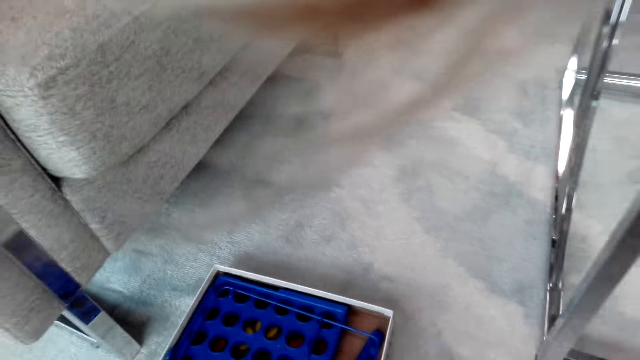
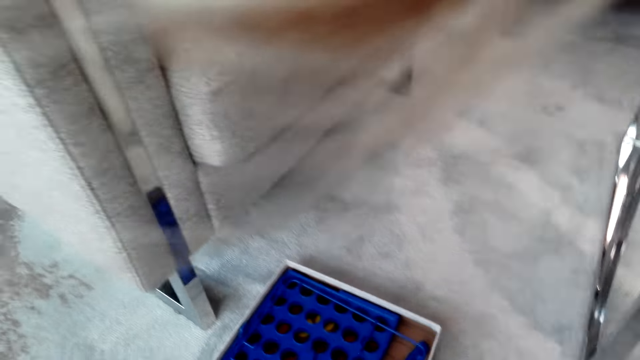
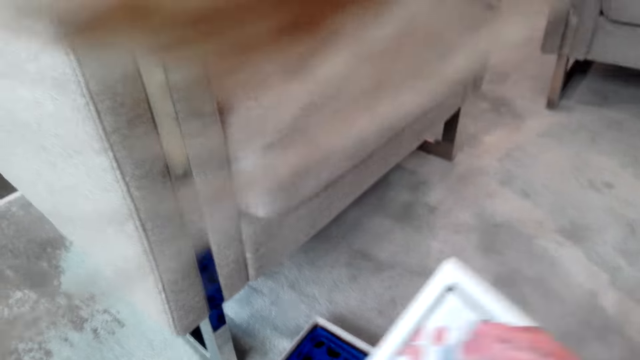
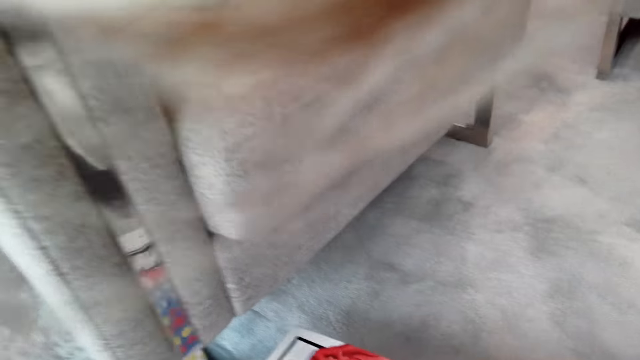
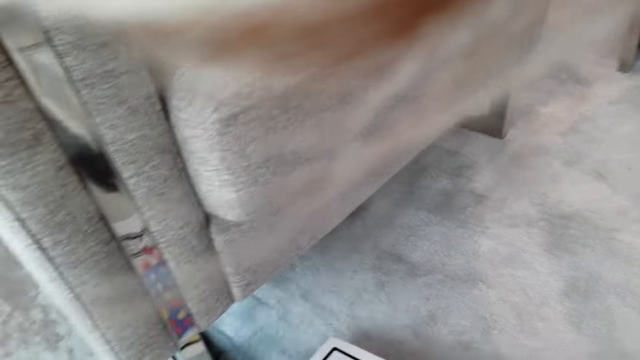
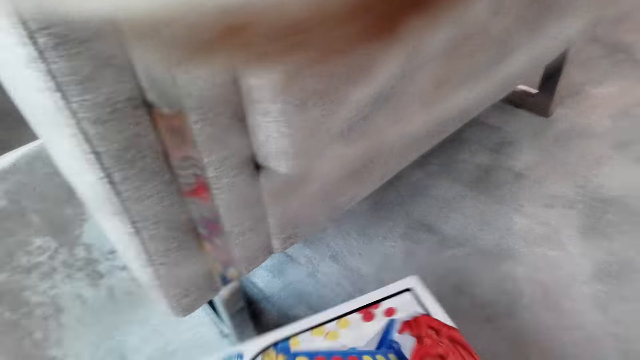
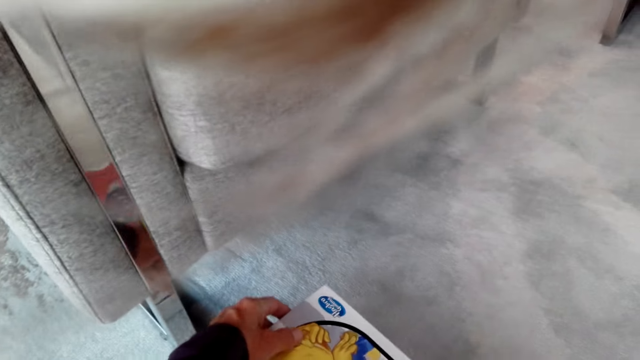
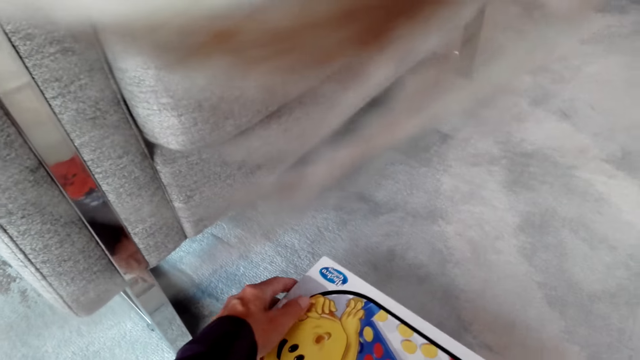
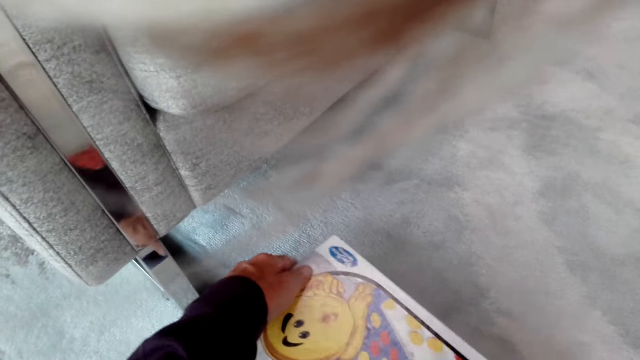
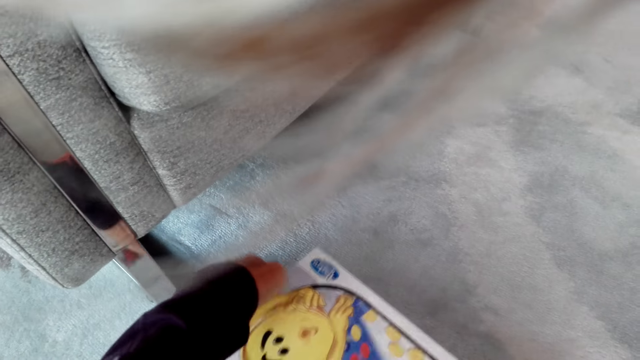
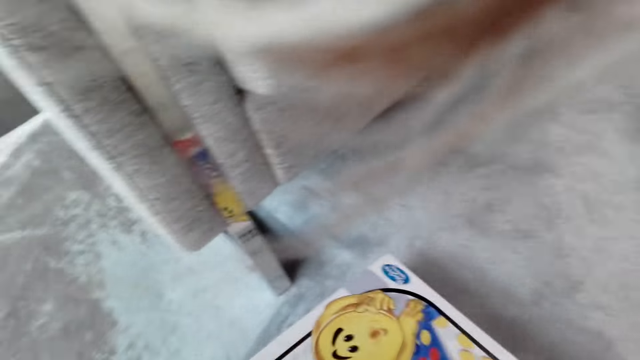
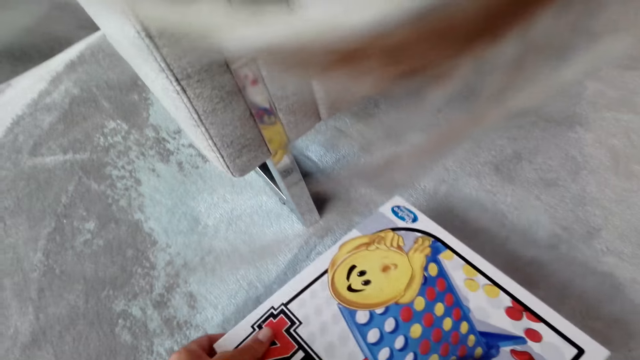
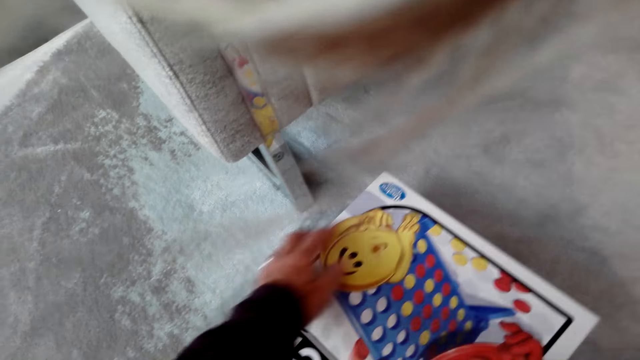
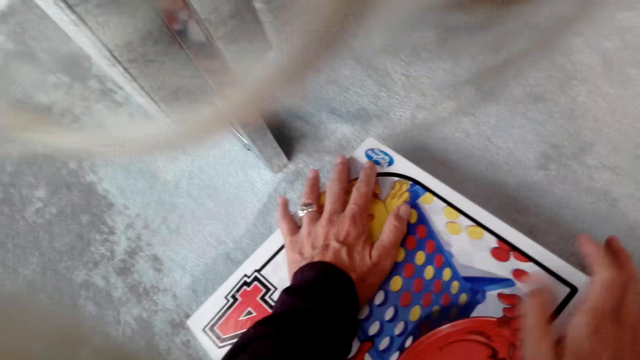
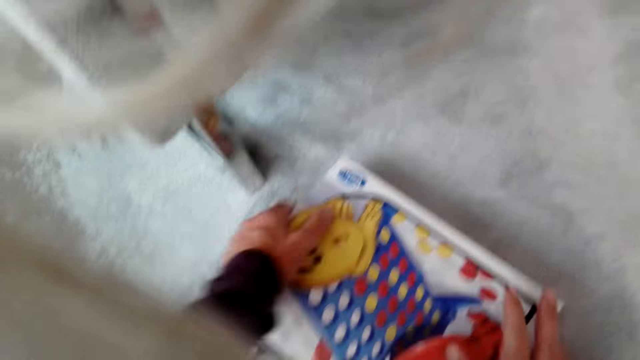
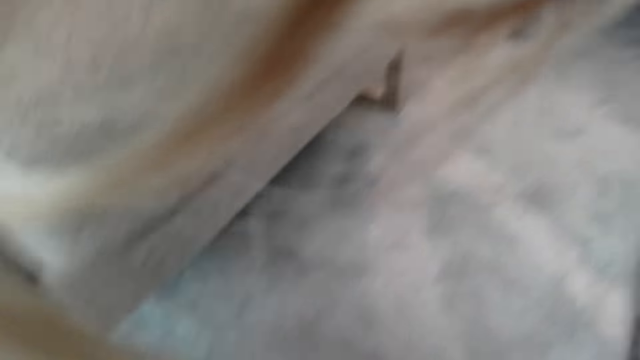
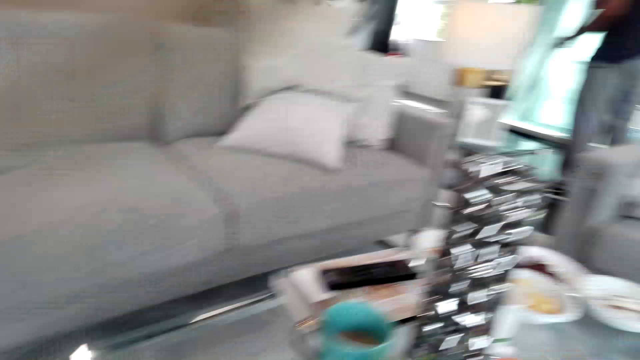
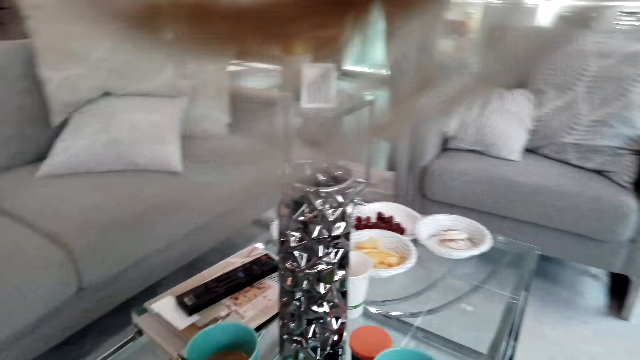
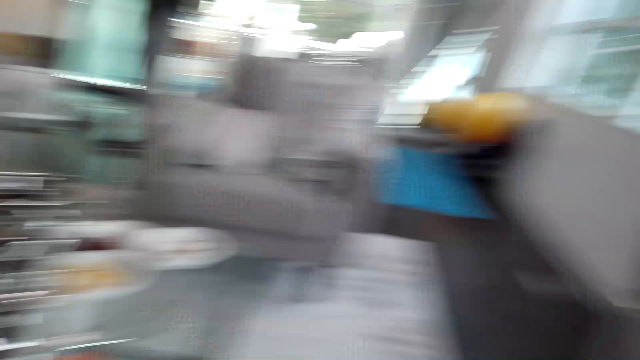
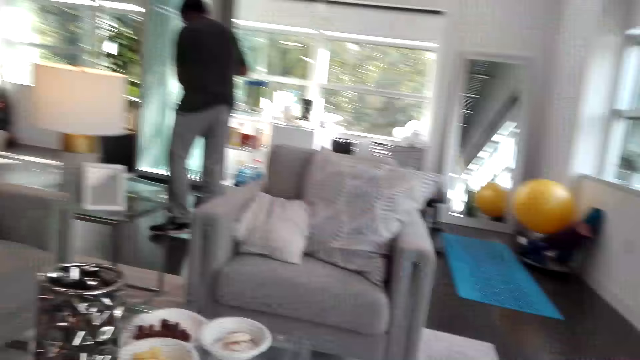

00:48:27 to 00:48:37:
The camera wearer closes a board game box. They pick up a board game box from the floor, adjust the board game box and carry the box.

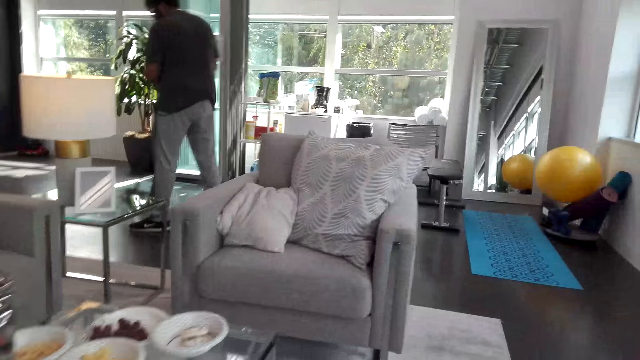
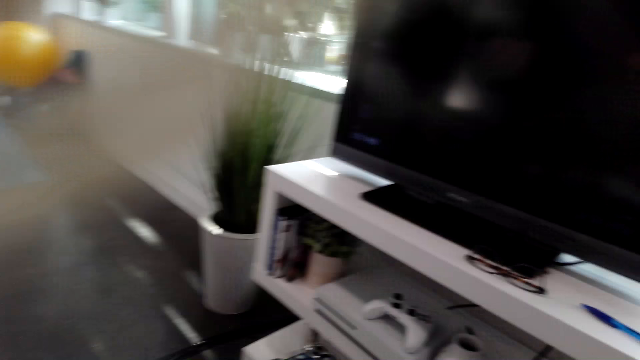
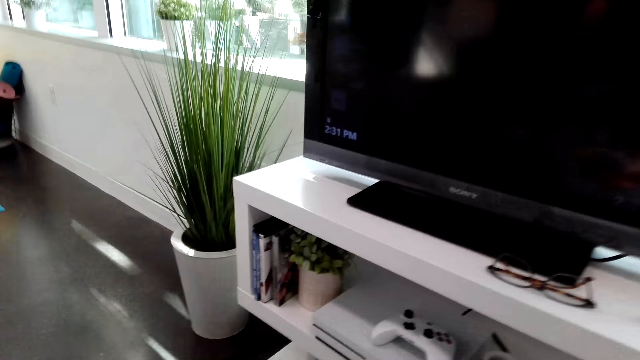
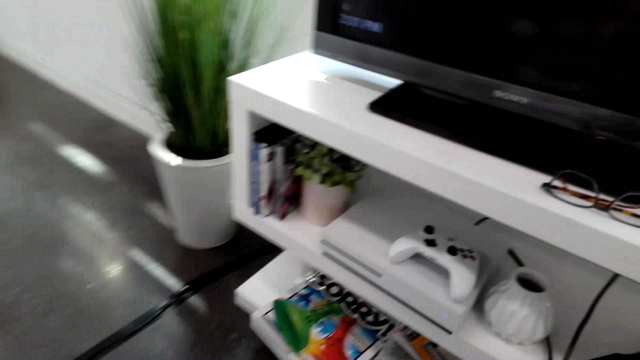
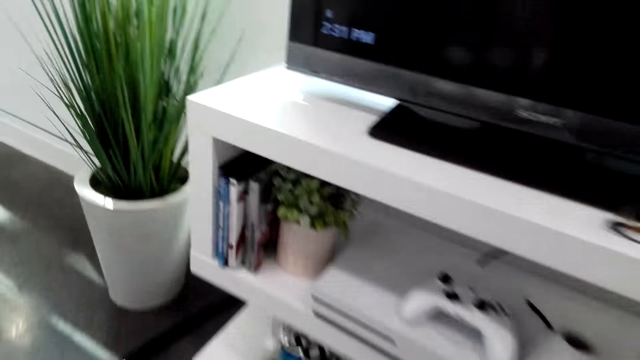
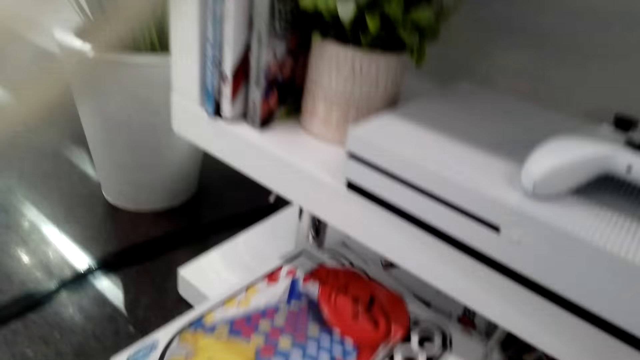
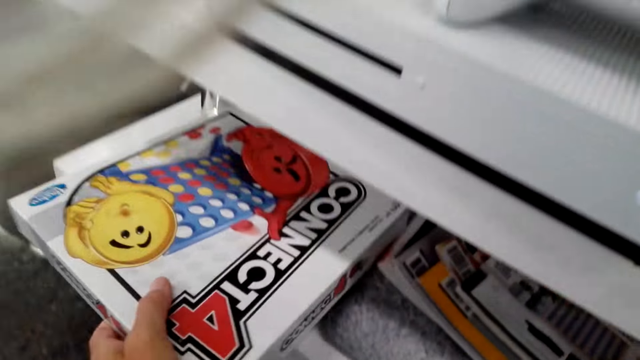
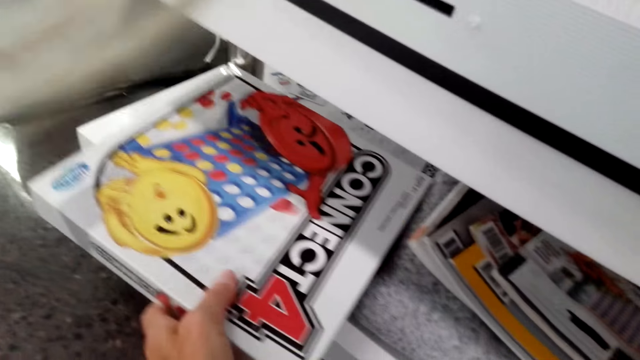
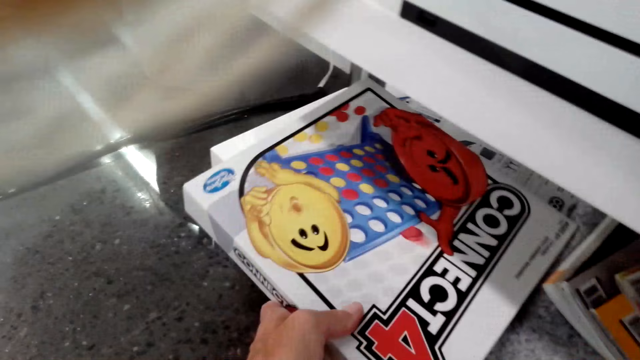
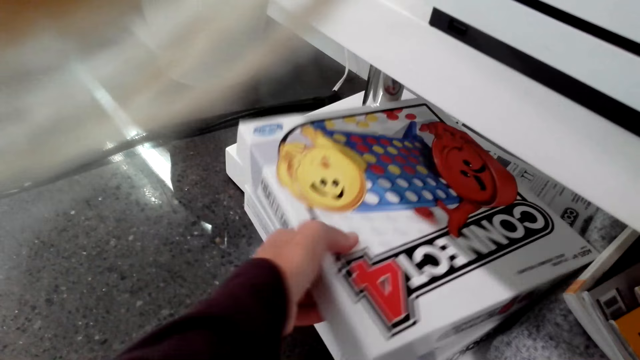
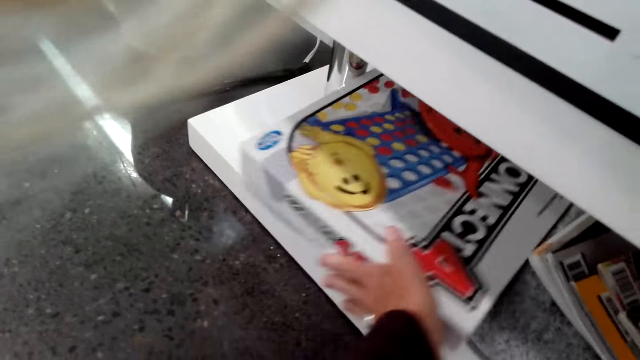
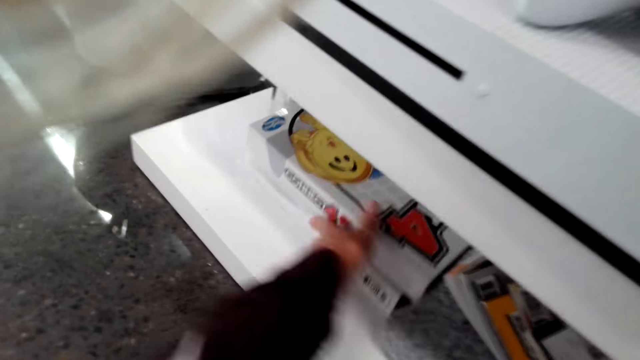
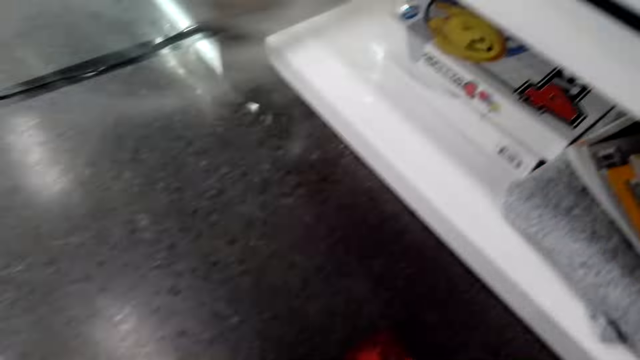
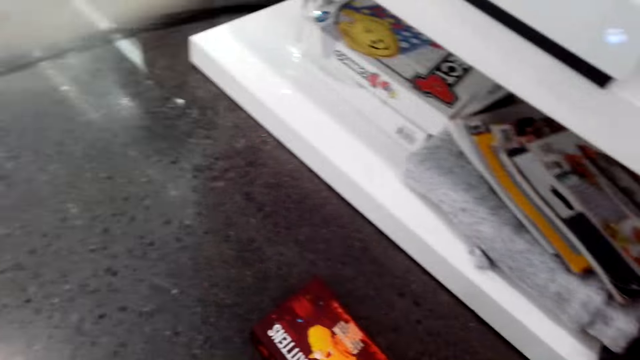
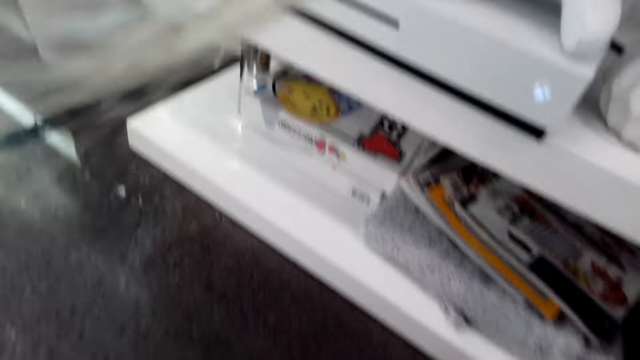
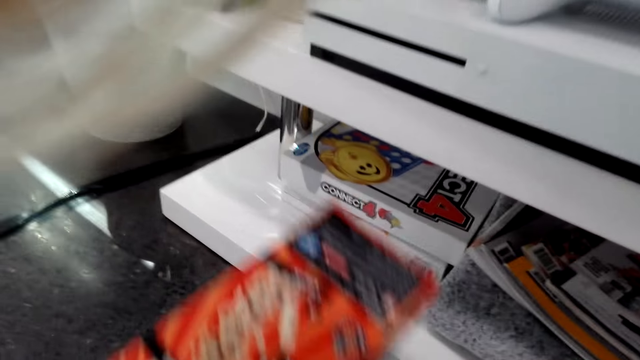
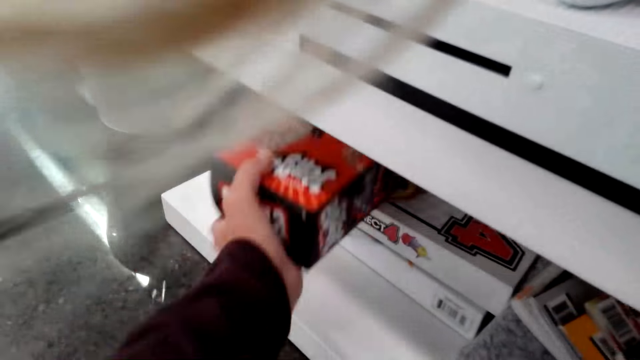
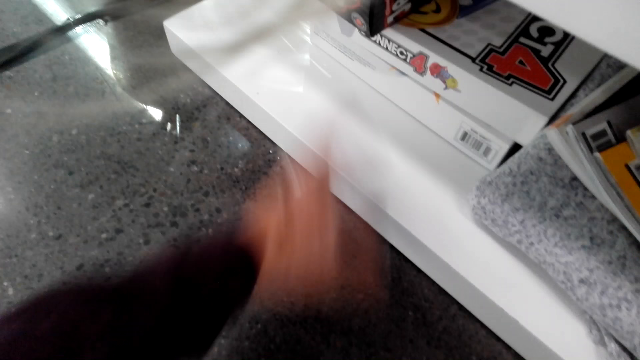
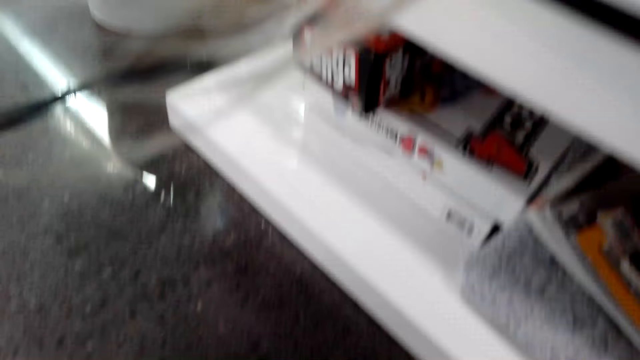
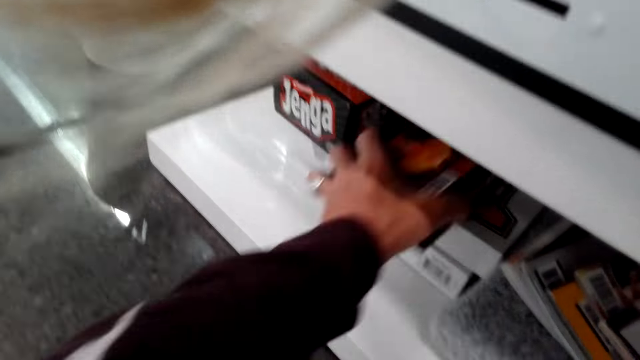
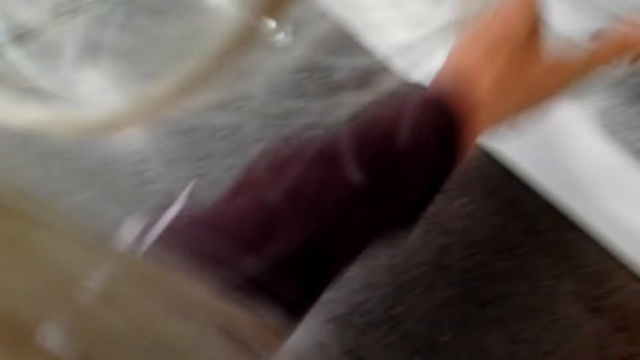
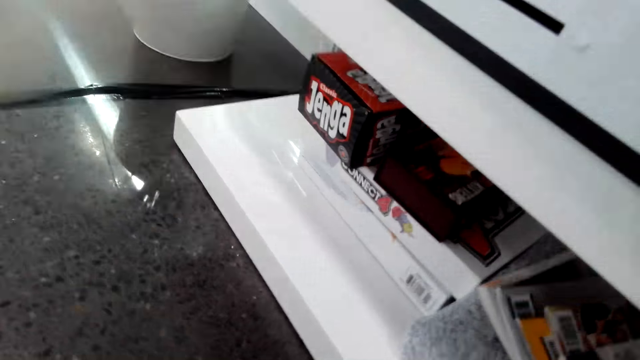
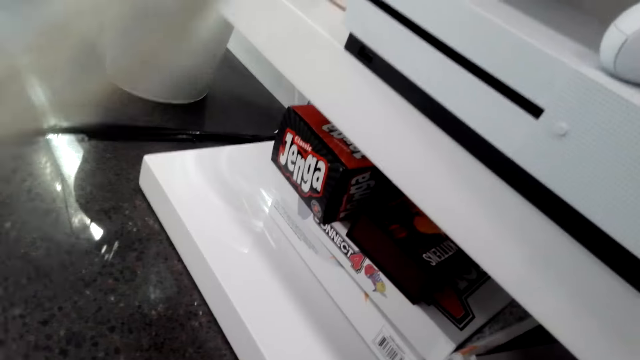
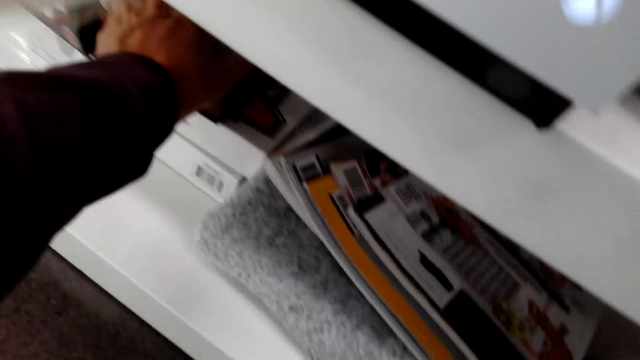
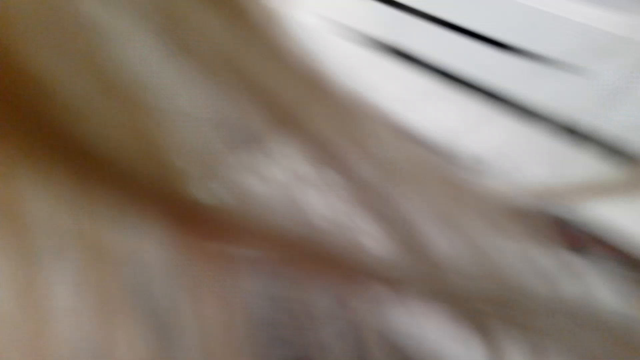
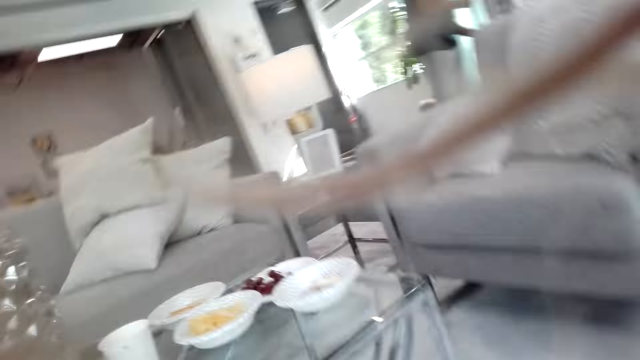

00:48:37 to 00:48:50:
The camera wearer walks towards a TV stand in the room. They place a board game box on the TV stand. They push the board game box on the TV stand. They place a Jenga box game on the TV stand. They place a board game box on the TV stand. They arrange a board game box on the TV stand.
